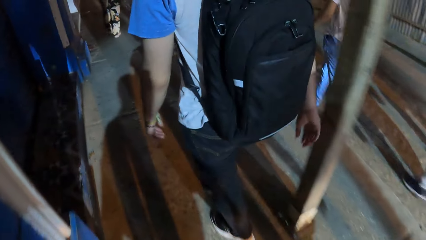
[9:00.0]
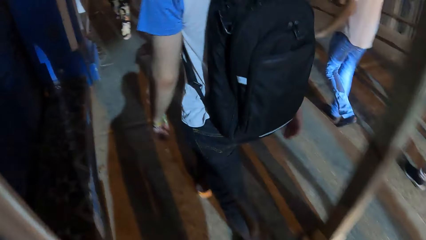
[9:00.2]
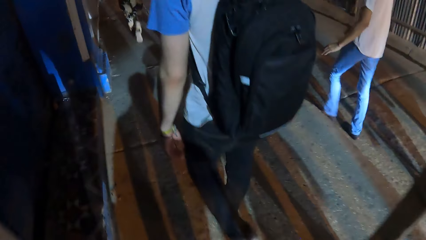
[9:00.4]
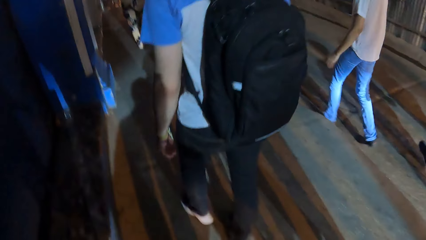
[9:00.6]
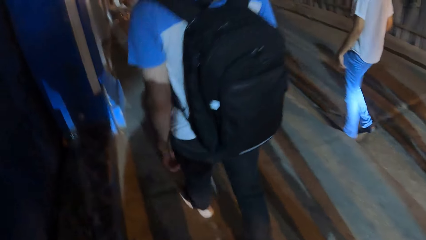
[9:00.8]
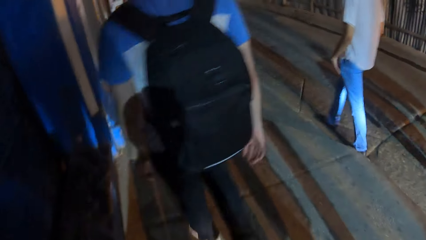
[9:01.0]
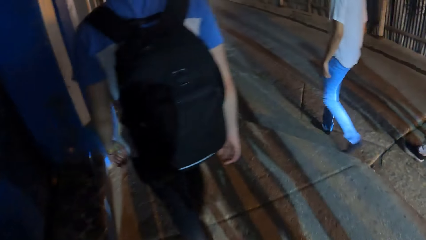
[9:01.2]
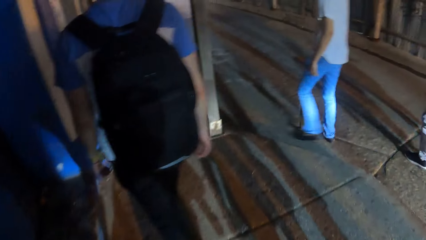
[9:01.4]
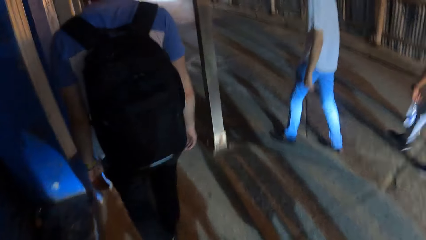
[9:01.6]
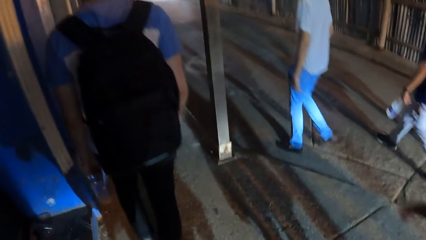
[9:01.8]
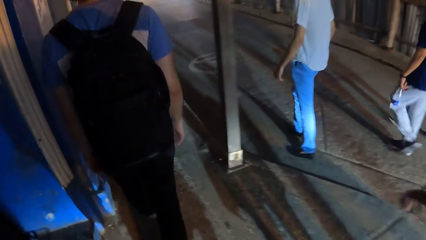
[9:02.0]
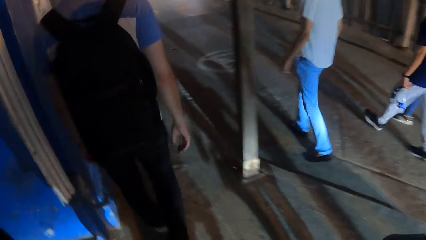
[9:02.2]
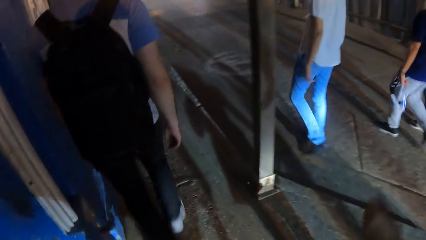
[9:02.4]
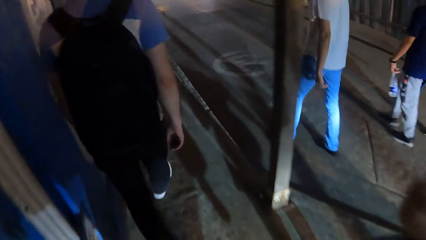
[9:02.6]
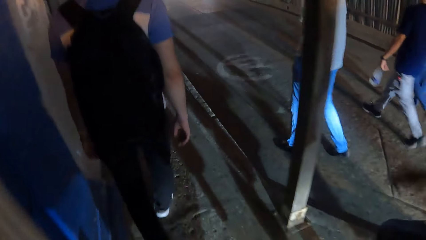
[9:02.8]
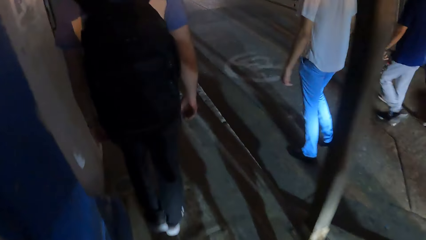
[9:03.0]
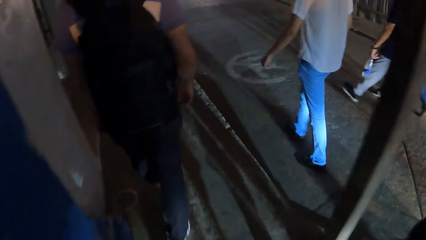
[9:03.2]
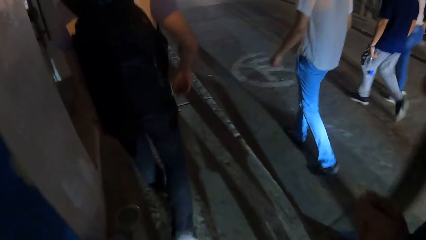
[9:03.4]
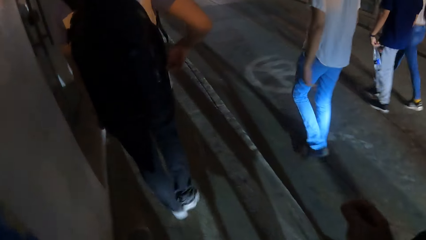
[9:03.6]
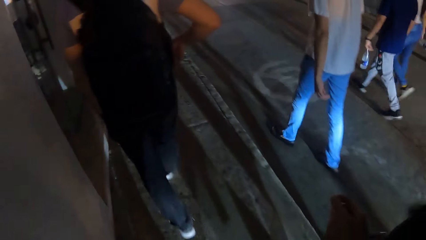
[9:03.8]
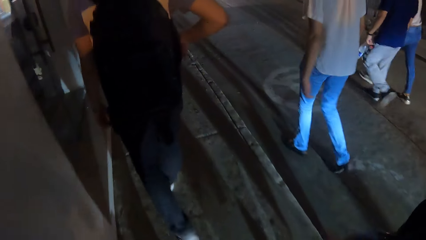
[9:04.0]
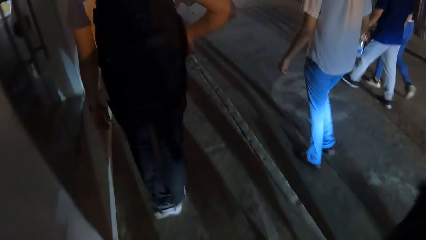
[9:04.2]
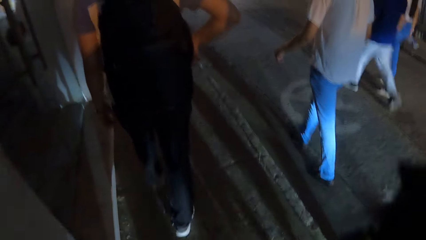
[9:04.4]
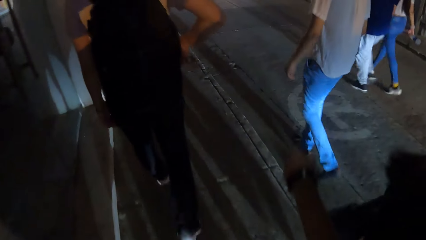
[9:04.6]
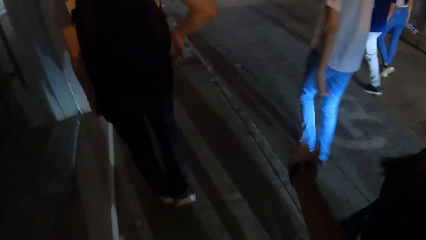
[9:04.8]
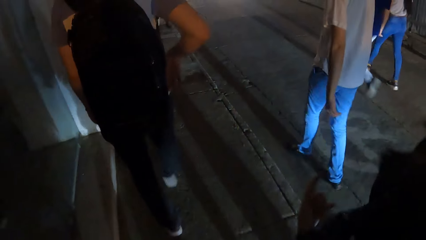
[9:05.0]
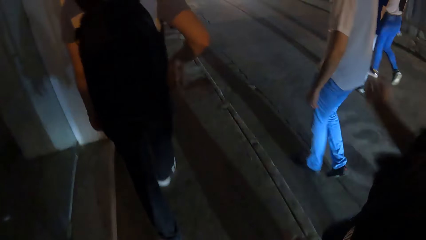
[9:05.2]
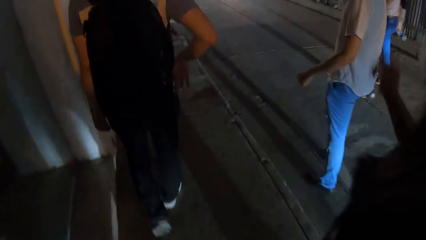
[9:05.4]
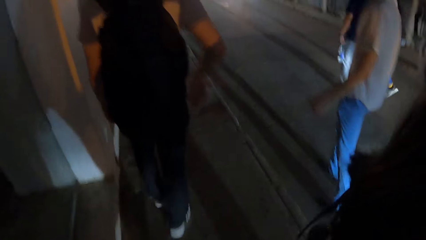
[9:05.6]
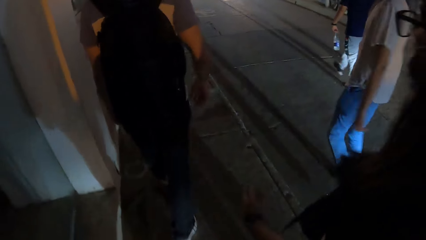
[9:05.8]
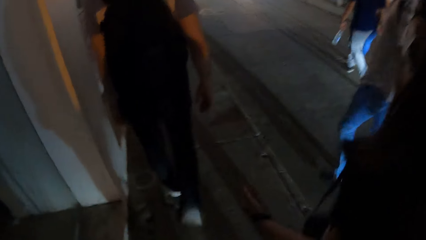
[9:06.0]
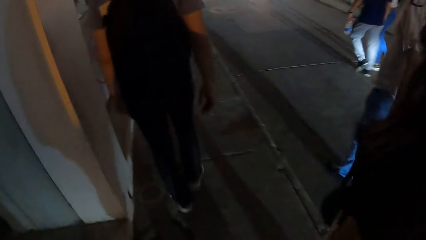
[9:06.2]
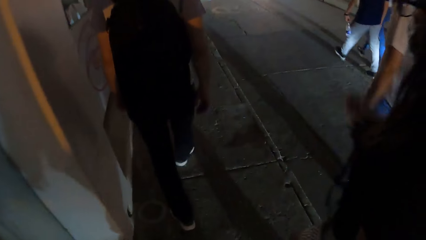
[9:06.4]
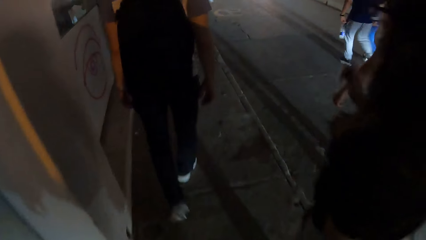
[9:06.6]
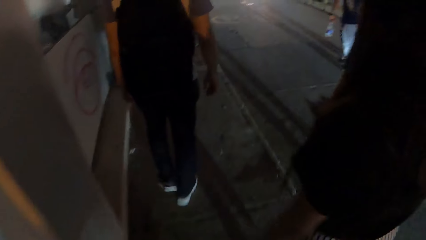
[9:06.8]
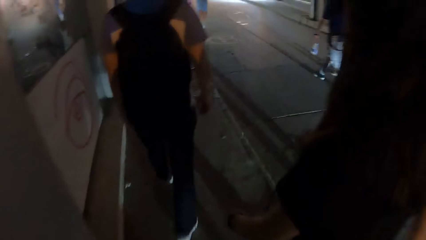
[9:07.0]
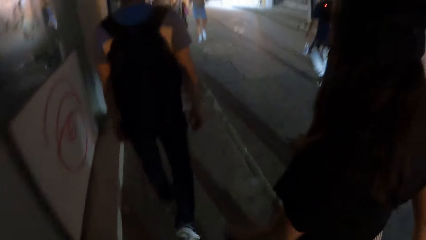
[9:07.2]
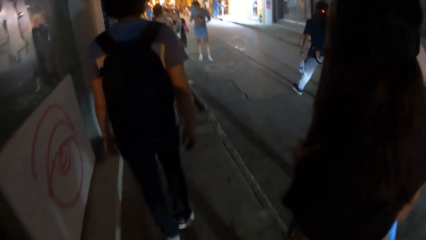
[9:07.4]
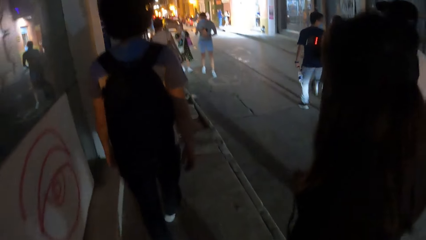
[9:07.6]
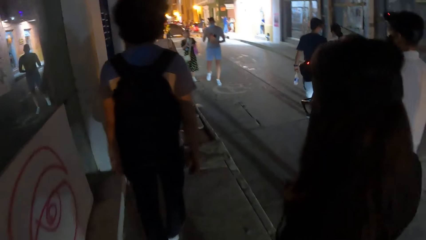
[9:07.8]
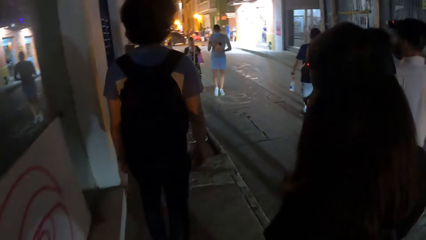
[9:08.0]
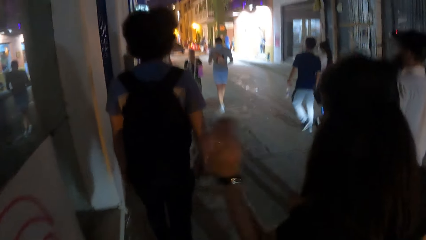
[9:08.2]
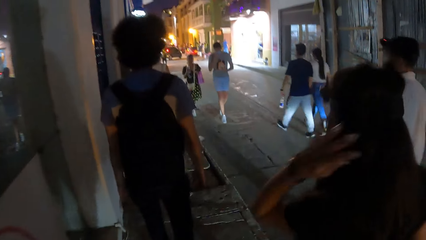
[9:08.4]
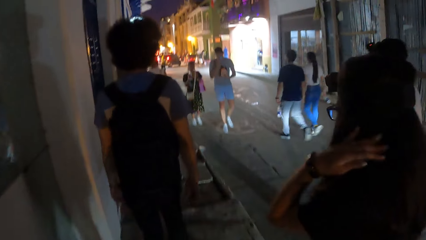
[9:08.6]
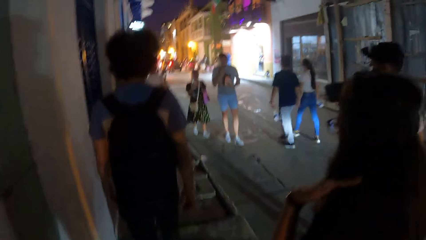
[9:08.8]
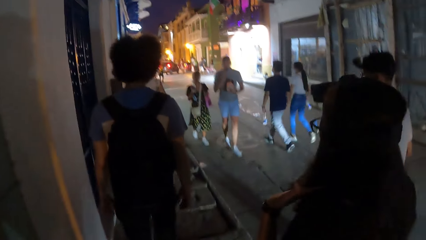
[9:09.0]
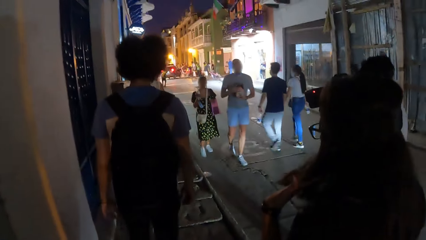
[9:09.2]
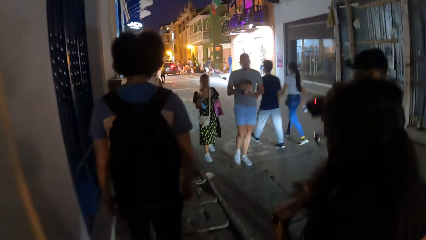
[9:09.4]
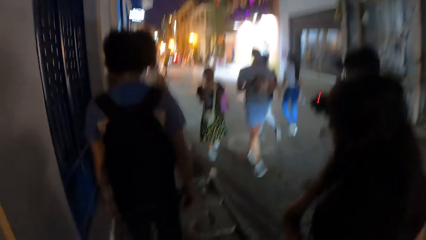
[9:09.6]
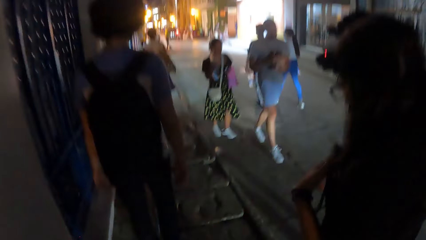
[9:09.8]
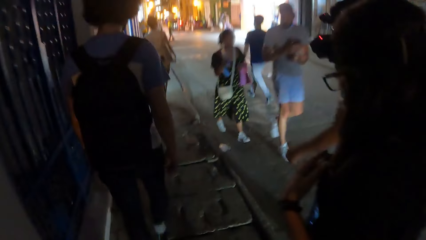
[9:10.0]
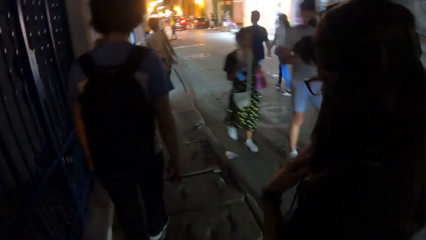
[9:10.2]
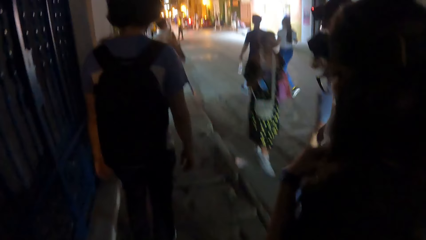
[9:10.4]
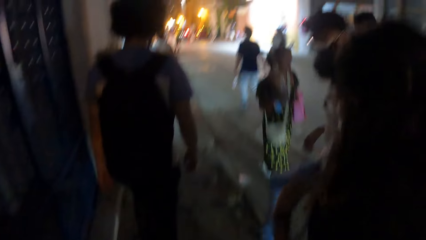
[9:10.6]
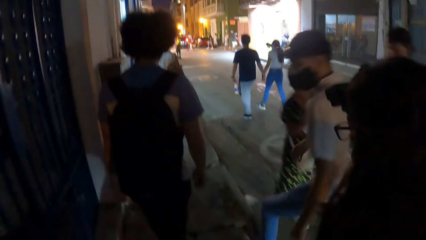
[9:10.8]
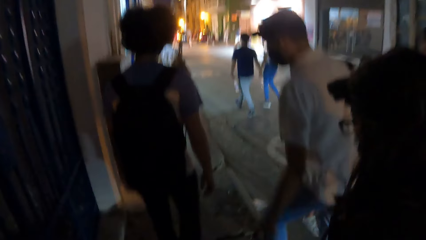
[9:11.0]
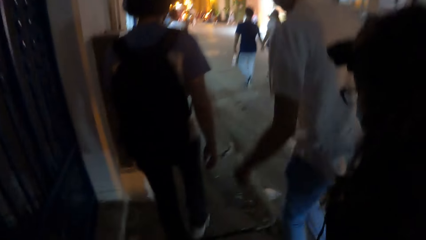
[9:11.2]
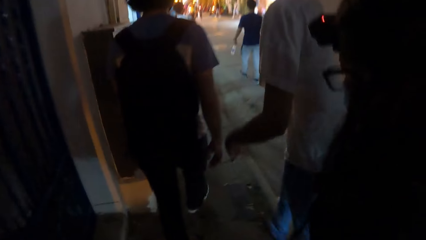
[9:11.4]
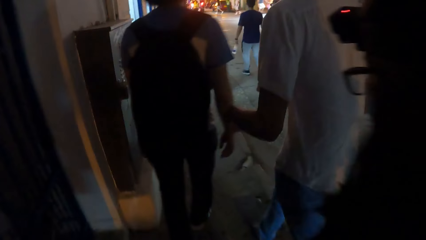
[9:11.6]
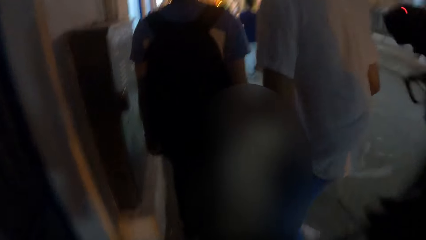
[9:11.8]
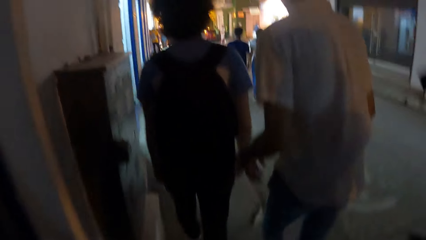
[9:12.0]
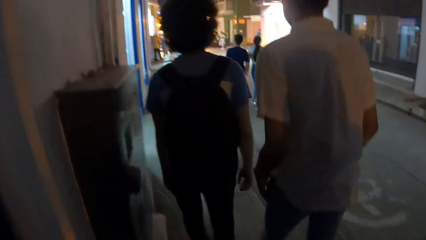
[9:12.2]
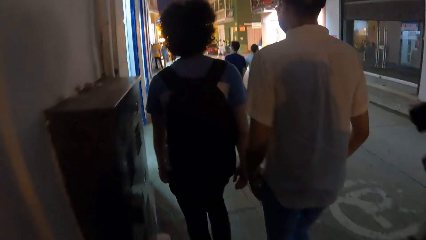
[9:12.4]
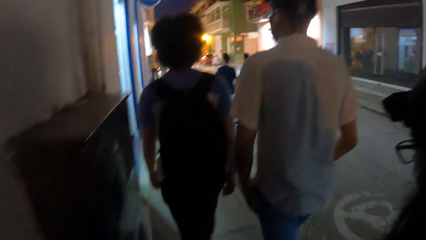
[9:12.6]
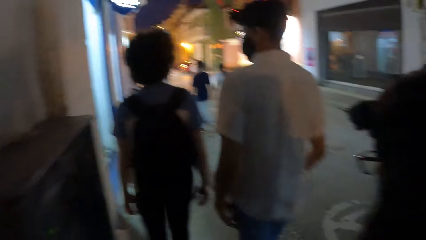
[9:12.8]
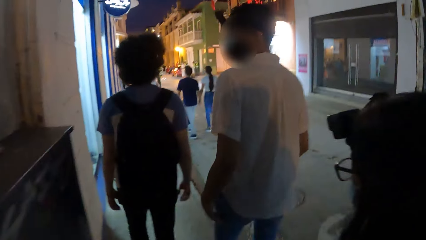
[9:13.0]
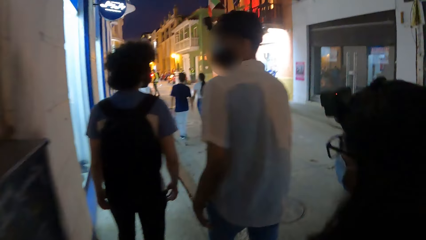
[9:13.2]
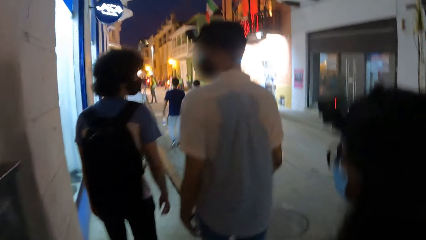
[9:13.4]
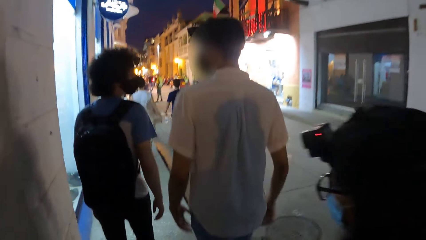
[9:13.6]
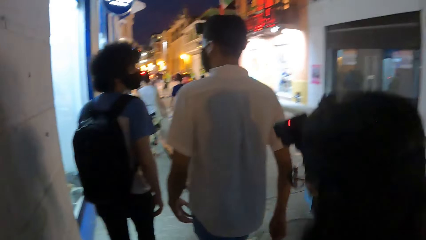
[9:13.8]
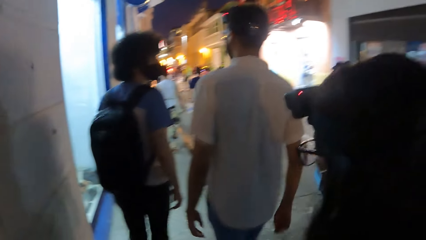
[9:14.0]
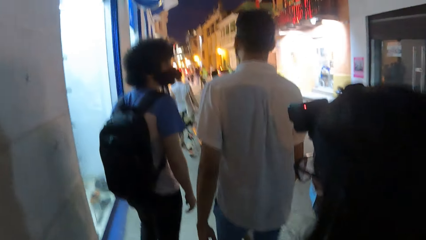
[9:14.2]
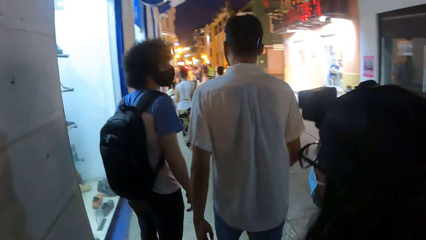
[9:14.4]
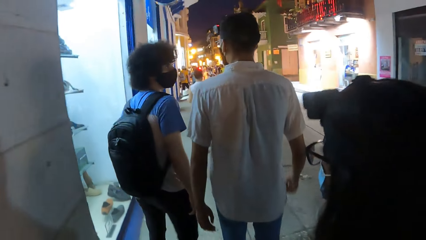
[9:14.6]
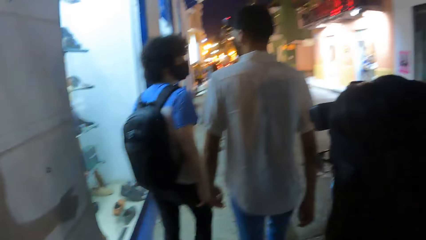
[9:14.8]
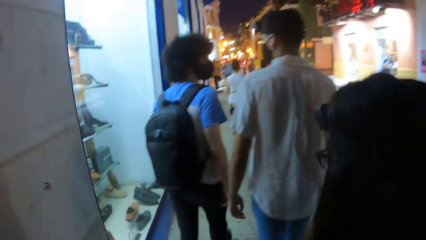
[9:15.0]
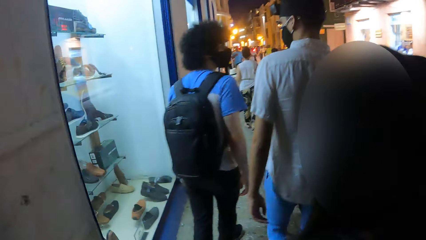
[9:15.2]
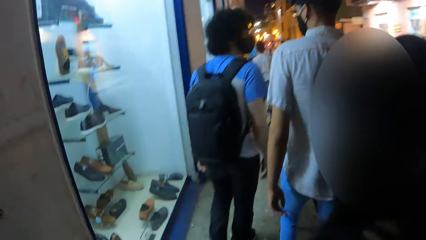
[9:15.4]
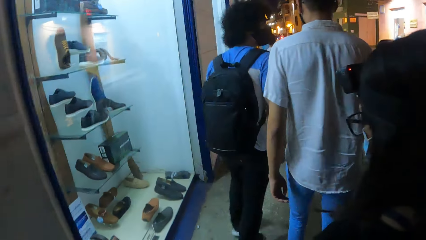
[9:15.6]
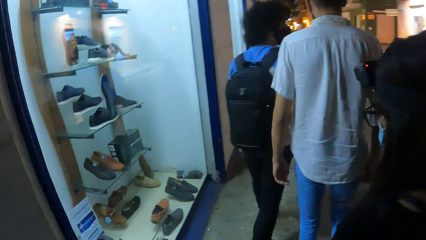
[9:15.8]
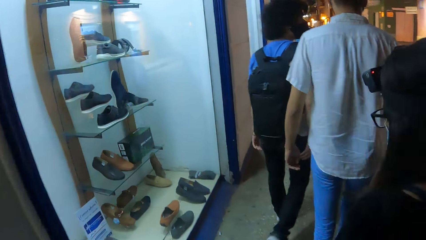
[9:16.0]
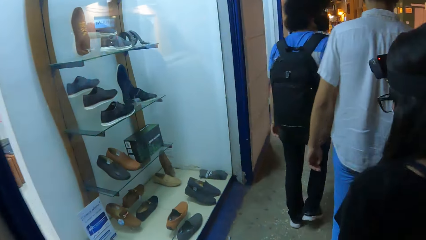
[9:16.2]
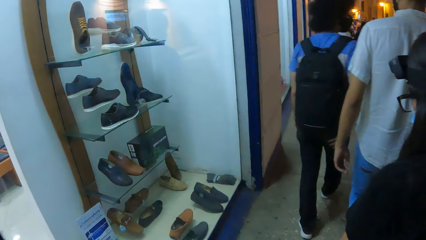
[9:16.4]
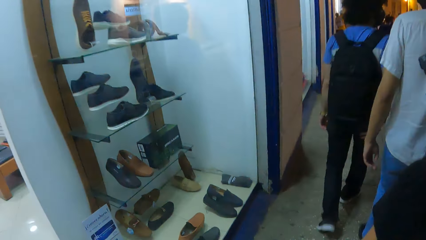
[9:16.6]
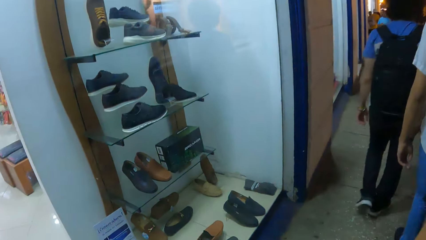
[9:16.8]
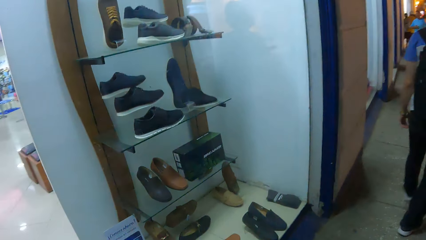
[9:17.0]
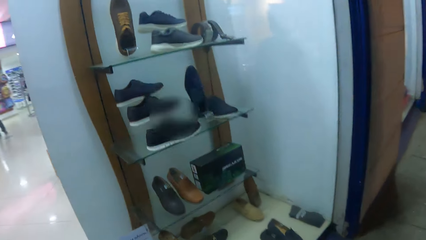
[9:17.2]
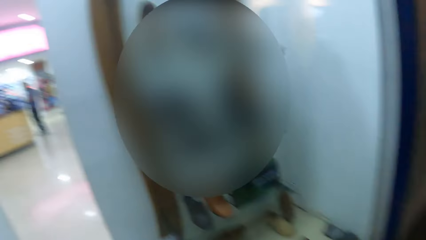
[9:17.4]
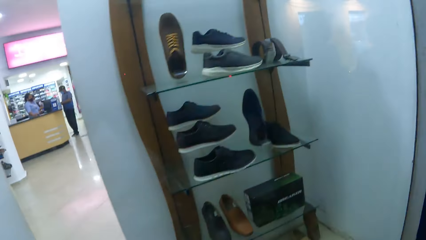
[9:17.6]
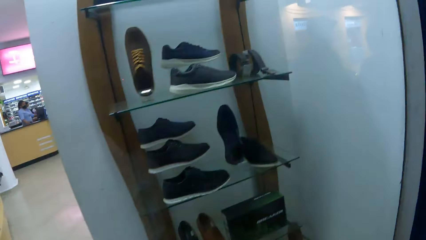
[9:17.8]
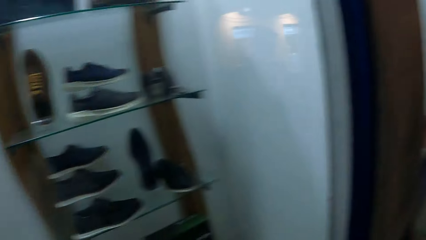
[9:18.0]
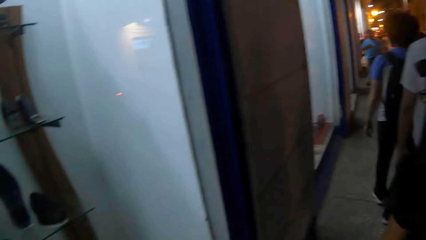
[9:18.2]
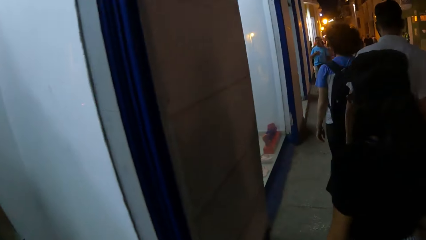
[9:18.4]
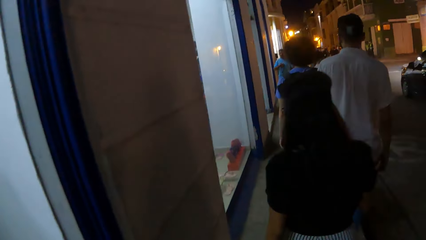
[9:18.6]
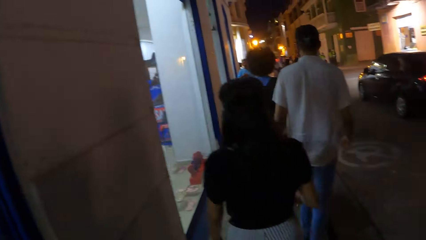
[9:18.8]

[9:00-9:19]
The camera wearer walks behind a man on the pavement. The man touches his bag. A lady makes gestures by hand. The lady touches her hair. Another man walks beside the camera wearer. The camera wearer looks around the street.
